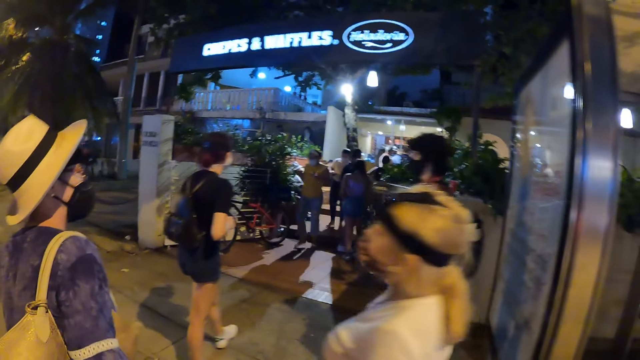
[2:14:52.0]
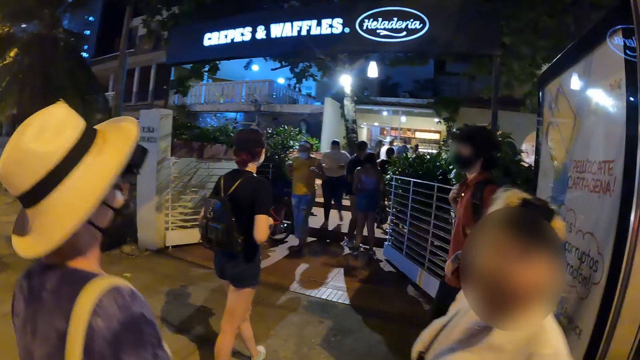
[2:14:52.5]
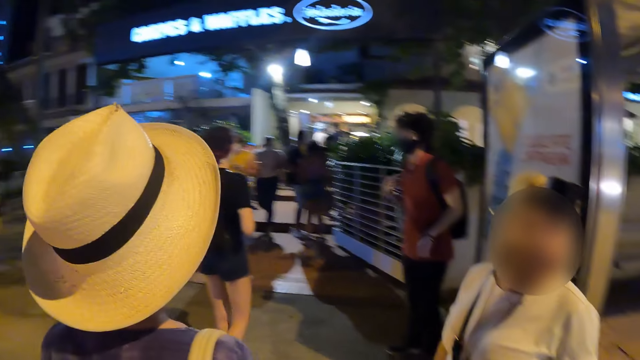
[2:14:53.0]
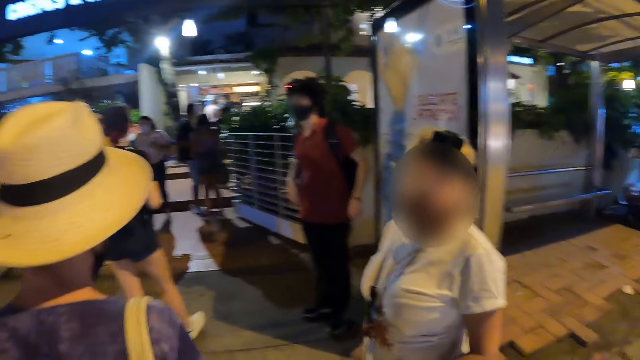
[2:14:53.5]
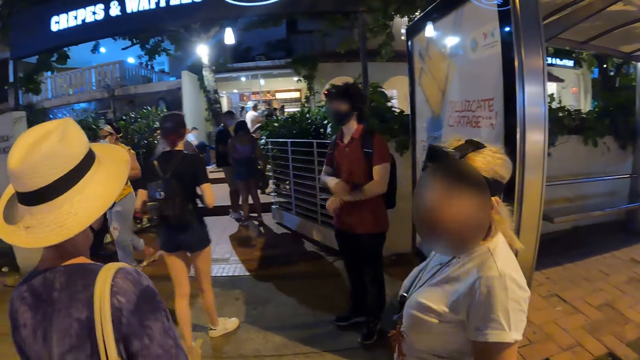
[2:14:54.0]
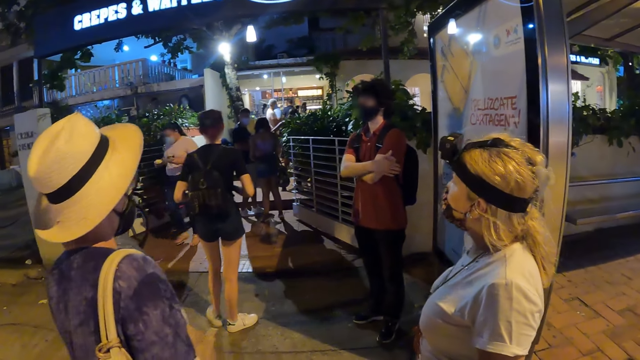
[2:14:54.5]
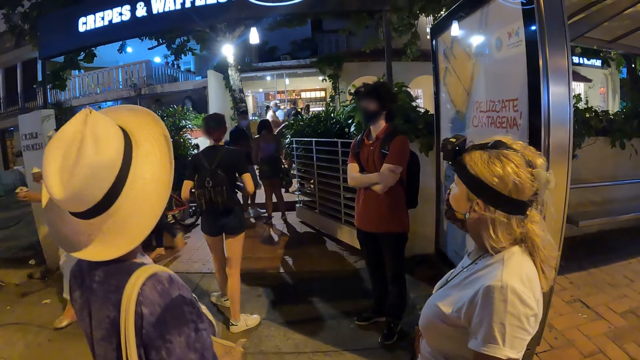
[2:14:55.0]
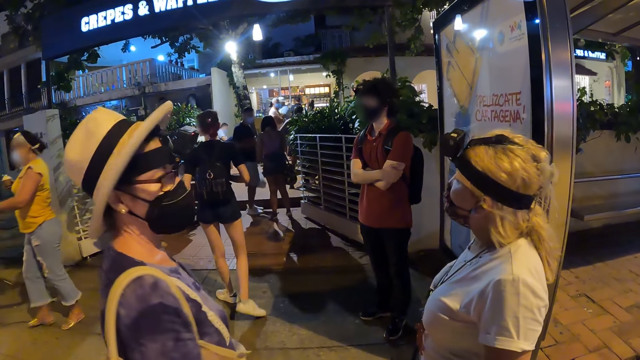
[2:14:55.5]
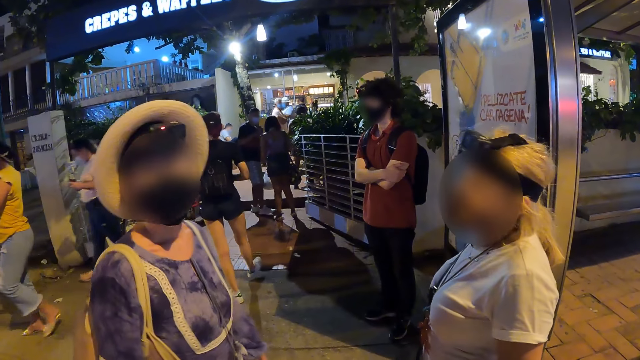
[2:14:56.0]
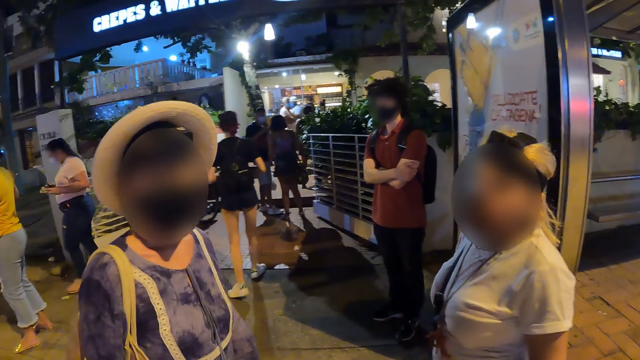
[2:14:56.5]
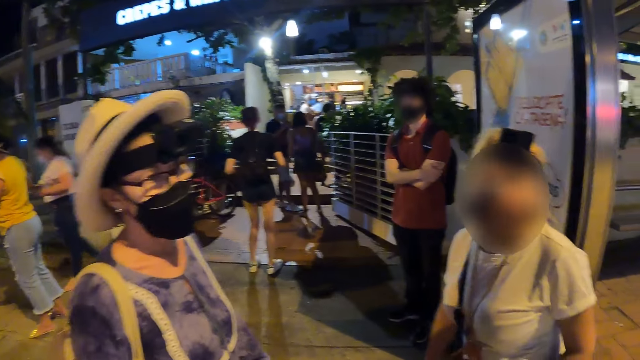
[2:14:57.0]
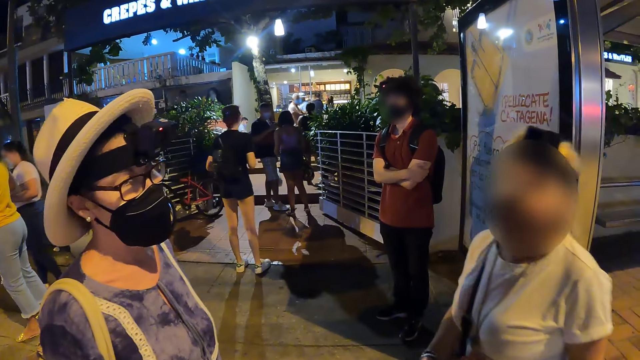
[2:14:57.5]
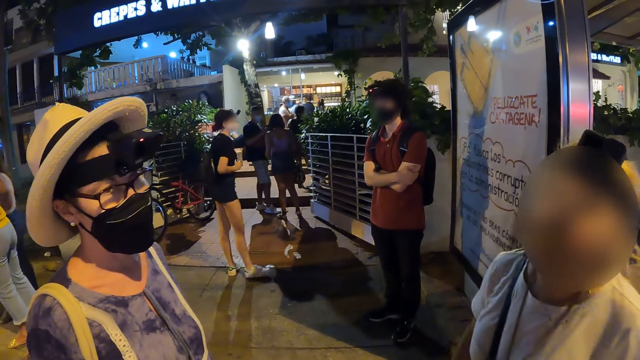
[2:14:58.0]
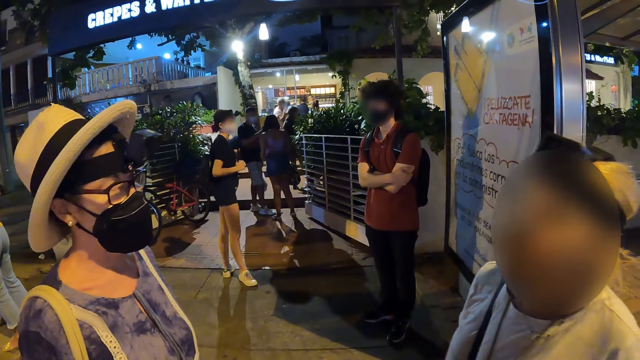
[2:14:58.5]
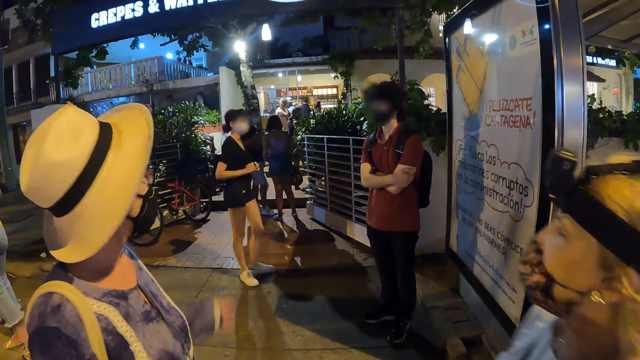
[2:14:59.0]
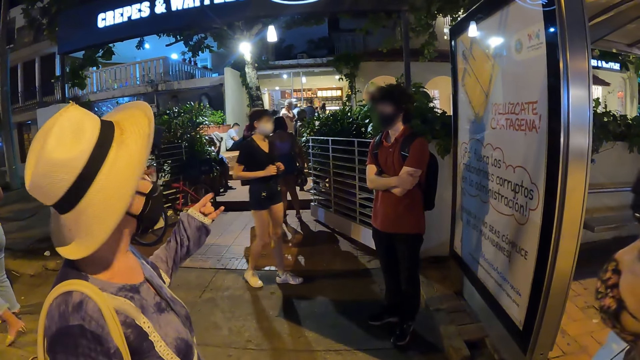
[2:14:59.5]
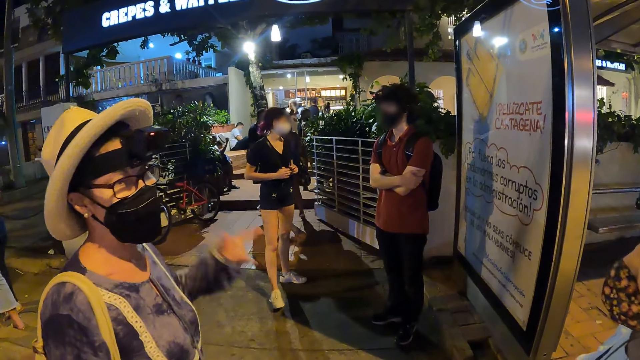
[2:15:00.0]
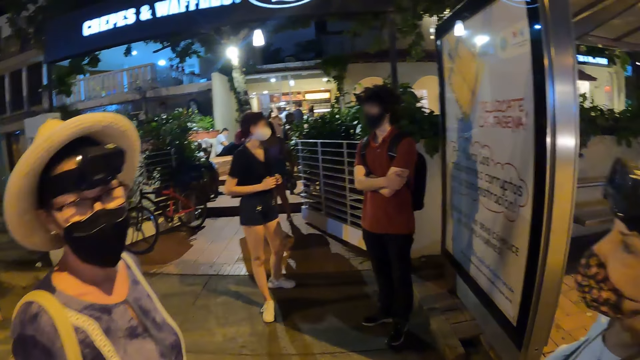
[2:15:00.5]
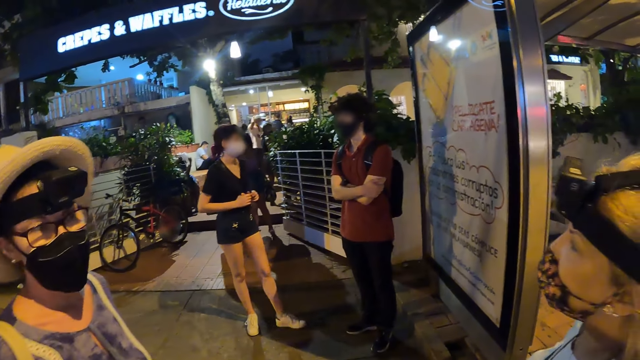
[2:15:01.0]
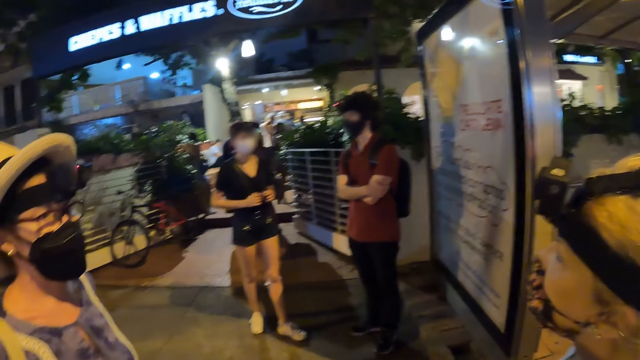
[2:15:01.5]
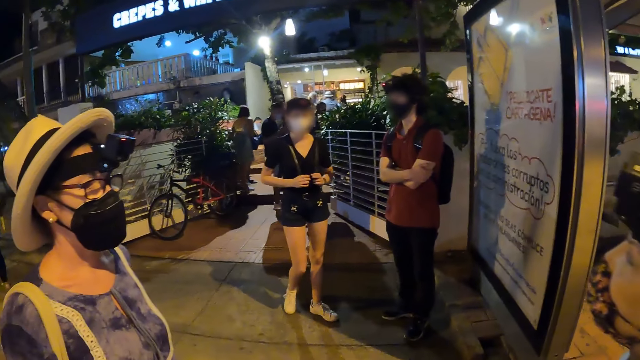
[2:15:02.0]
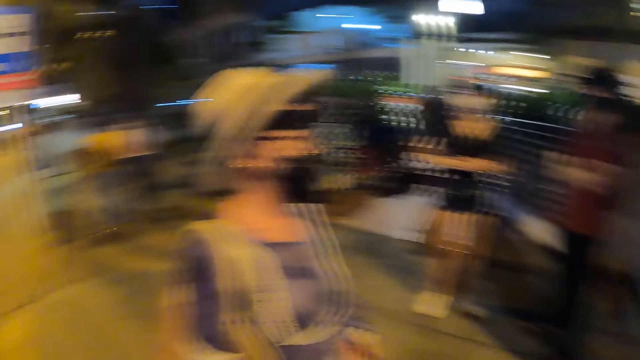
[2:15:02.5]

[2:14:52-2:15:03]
The camera wearer stops. They look at a man, a lady, another lady and a third lady. The first lady walks. The third lady looks at the camera wearer. The second lady looks at the camera wearer. The first lady walks back. A woman interacts with the camera wearer. The third lady gestures with the hand. The camera wearer looks around.

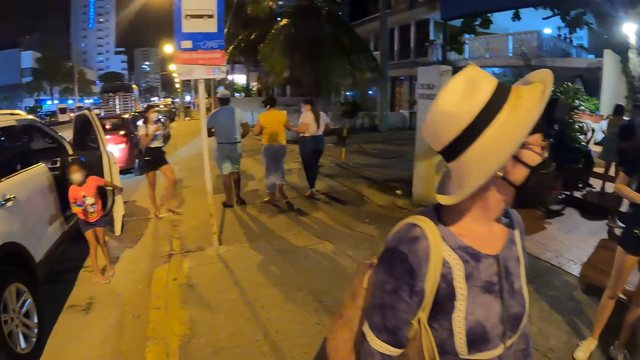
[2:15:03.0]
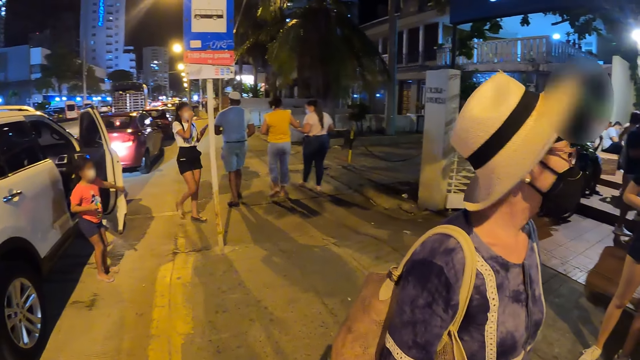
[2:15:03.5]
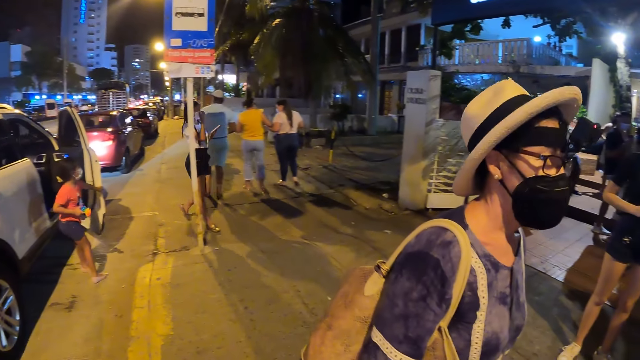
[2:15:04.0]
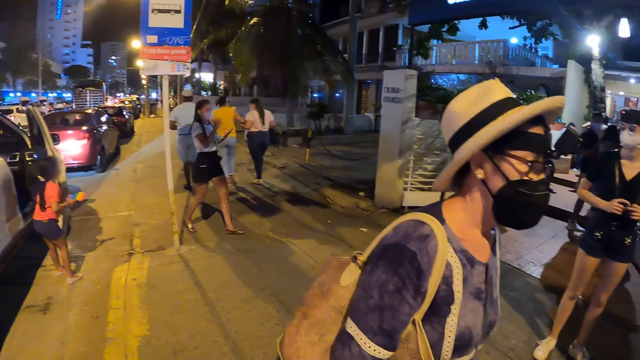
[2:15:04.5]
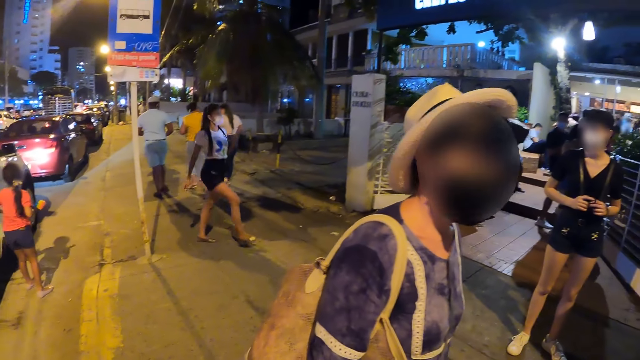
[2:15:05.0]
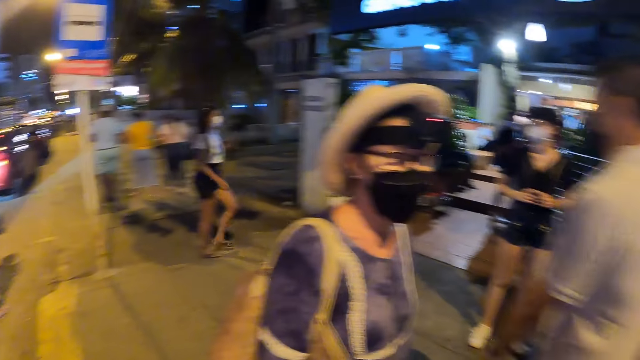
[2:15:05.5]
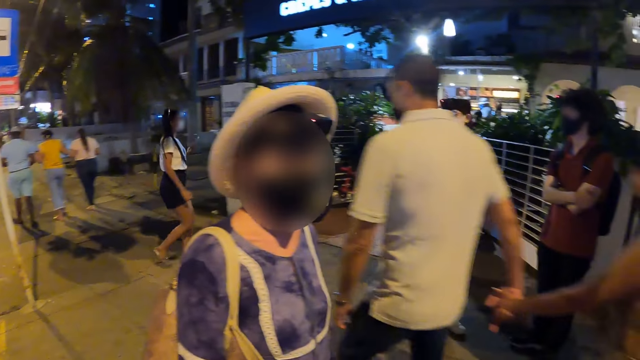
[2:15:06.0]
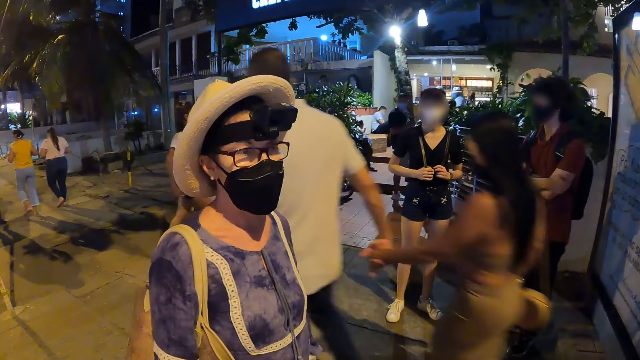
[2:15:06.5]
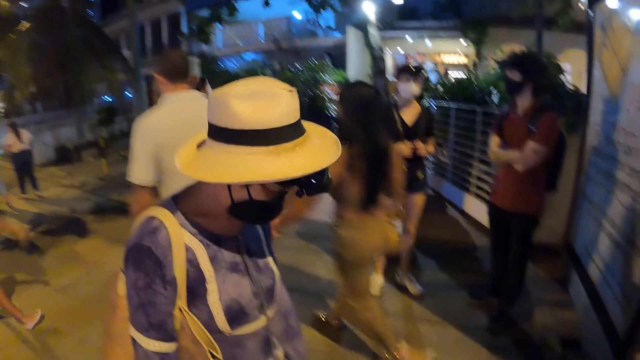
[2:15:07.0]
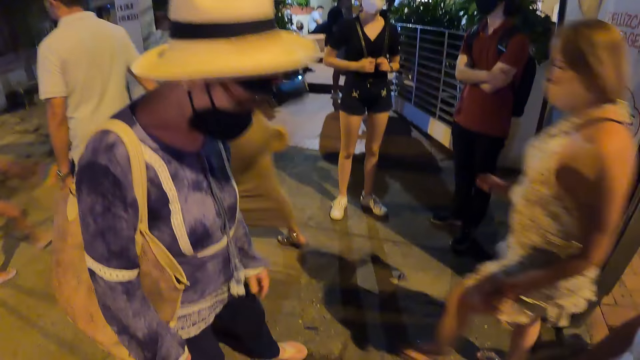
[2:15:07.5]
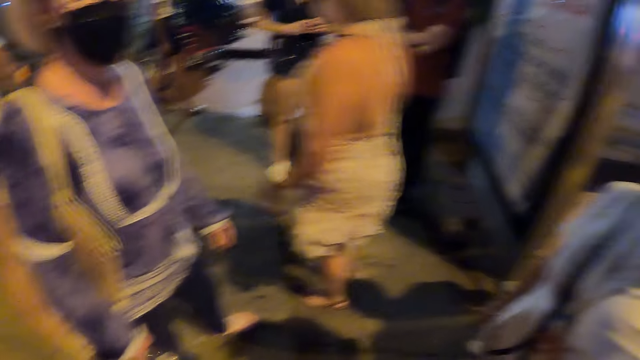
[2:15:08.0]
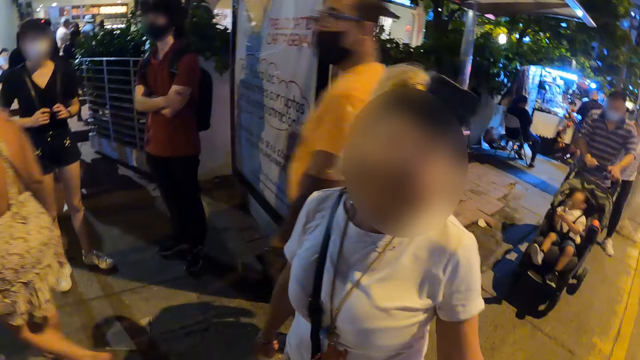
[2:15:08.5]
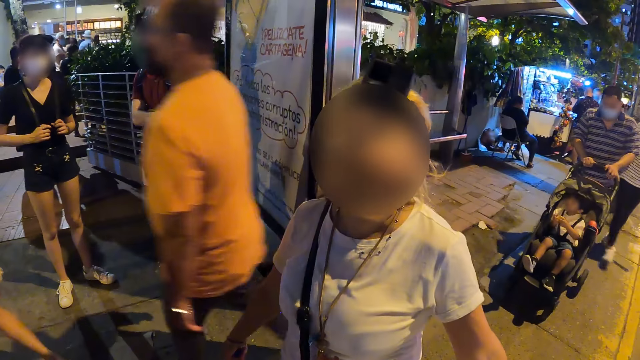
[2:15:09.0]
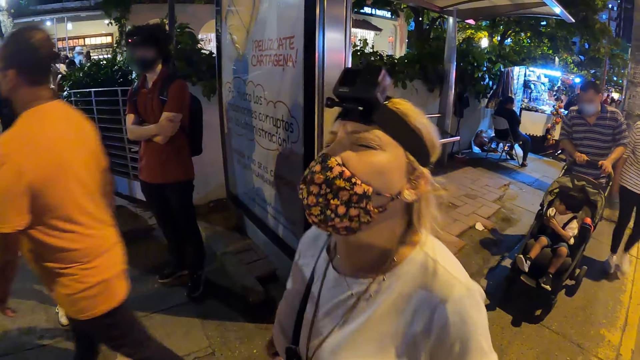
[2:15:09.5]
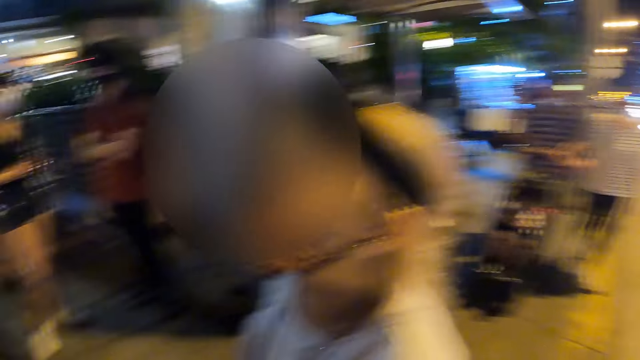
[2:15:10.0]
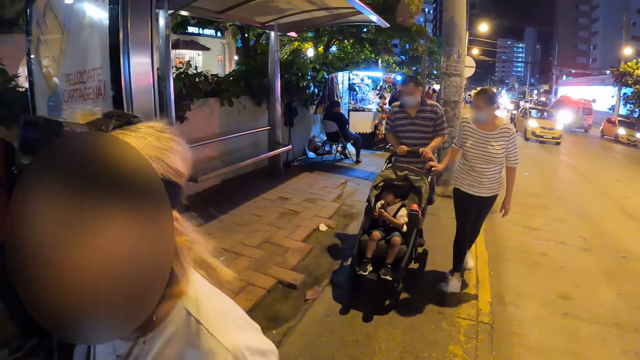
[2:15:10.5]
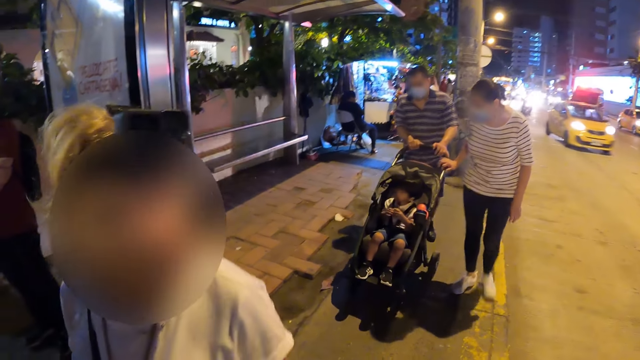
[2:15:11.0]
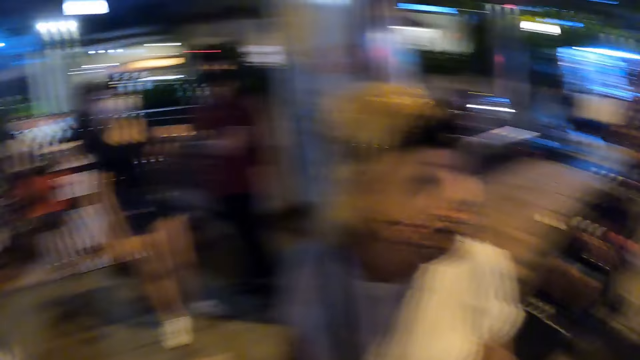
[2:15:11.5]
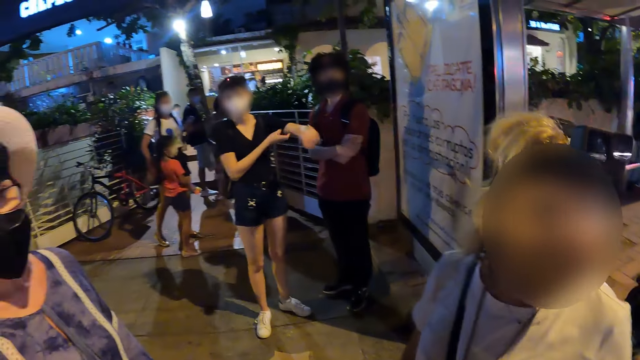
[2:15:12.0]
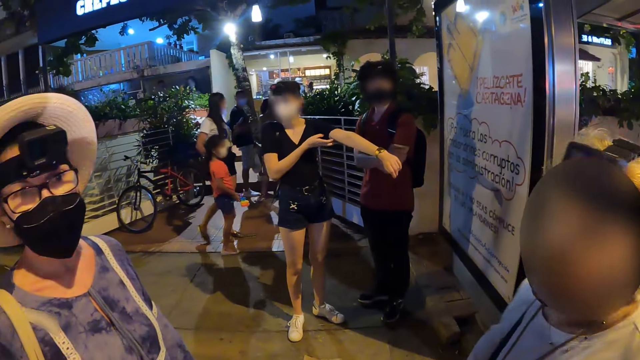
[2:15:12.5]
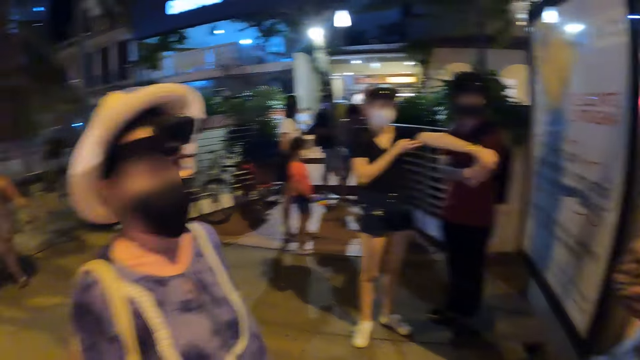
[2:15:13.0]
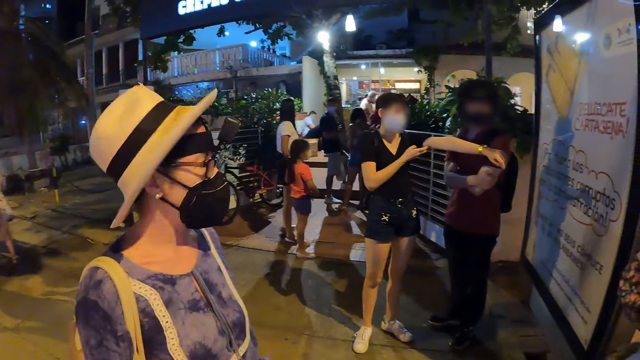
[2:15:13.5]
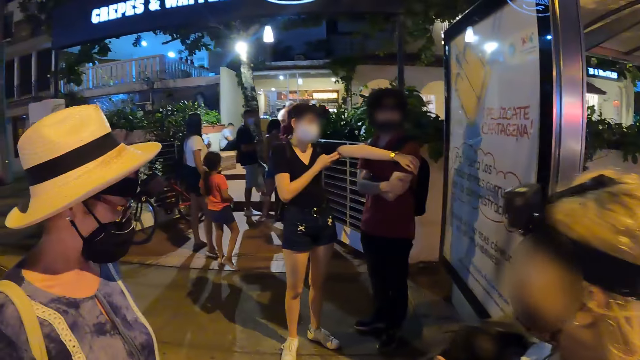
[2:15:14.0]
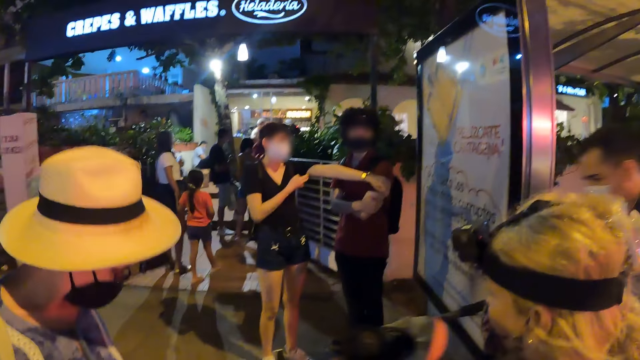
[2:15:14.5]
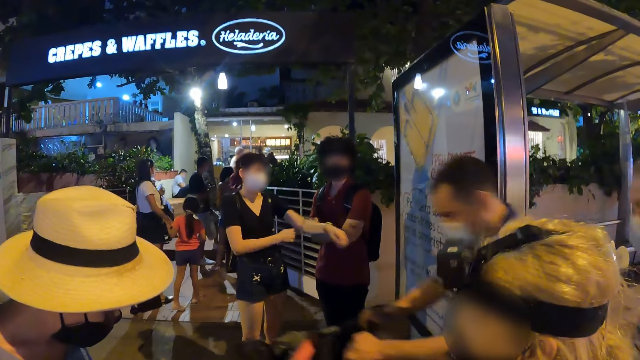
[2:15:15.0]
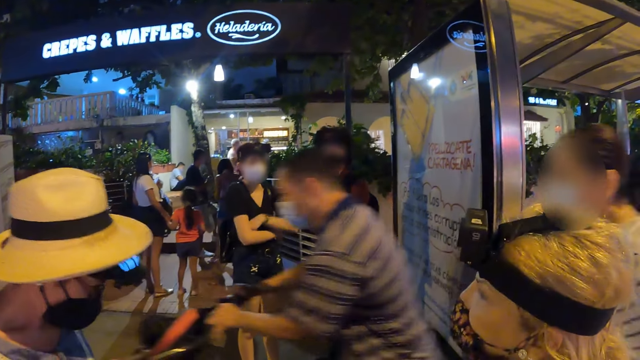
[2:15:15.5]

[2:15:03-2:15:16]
A girl closes a car door with her left hand. A woman touches a nose mask on her face with her right hand. A group of people walk past the camera wearer. Another woman scratches her left hand with her right hand.
